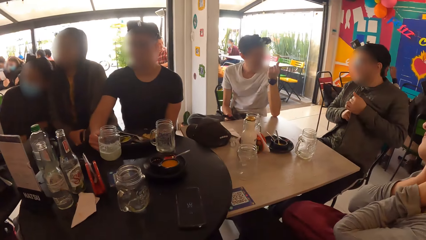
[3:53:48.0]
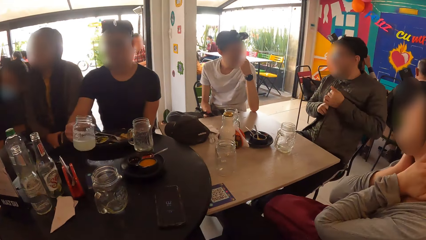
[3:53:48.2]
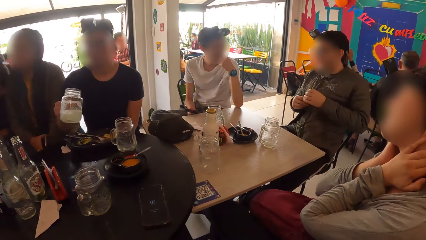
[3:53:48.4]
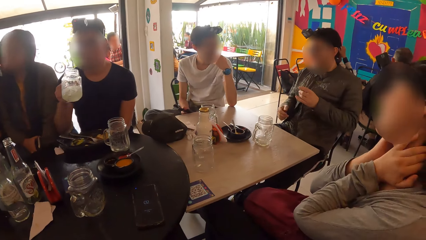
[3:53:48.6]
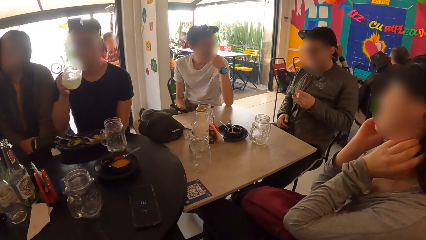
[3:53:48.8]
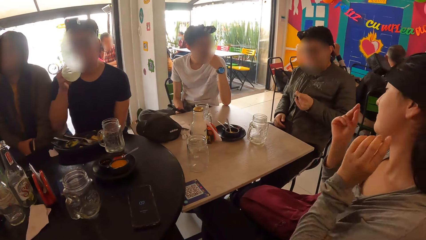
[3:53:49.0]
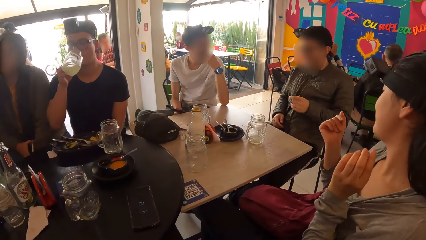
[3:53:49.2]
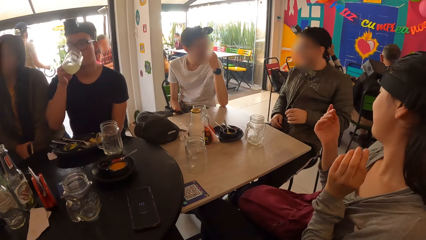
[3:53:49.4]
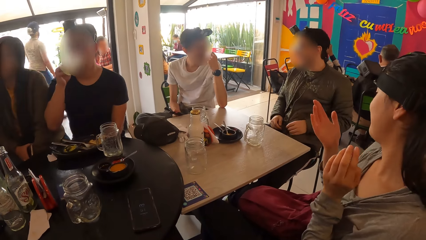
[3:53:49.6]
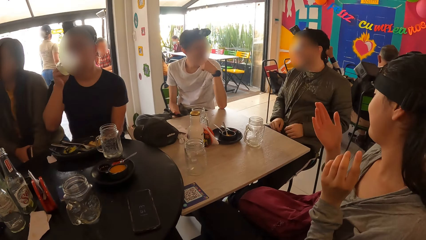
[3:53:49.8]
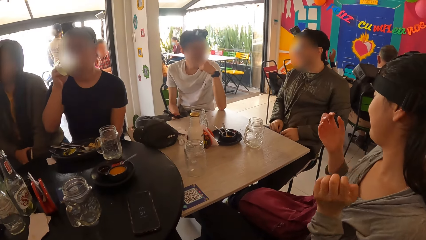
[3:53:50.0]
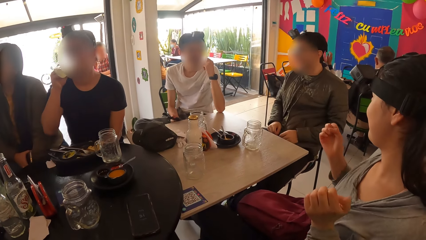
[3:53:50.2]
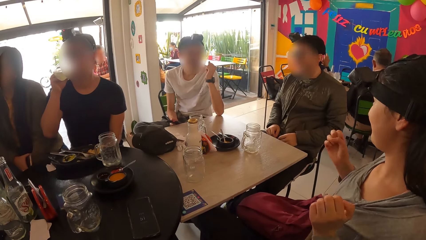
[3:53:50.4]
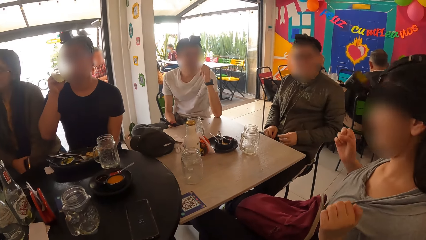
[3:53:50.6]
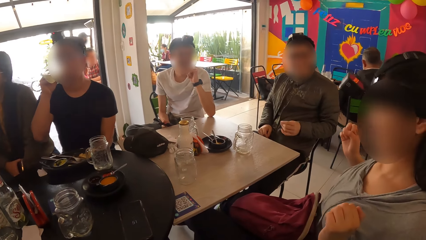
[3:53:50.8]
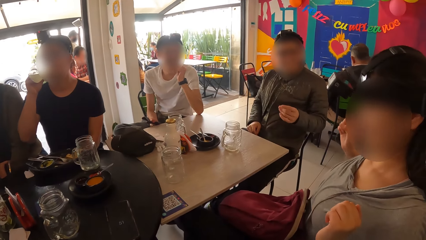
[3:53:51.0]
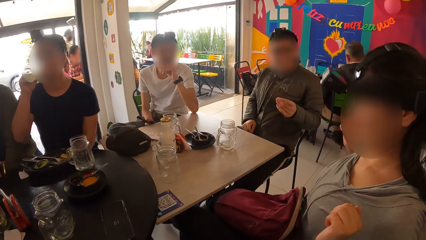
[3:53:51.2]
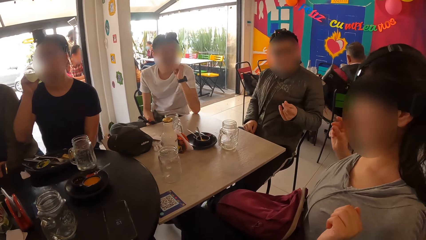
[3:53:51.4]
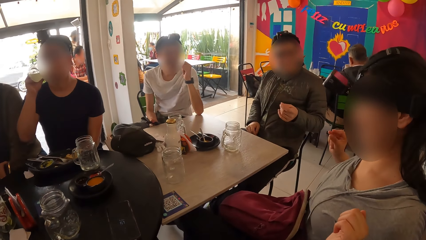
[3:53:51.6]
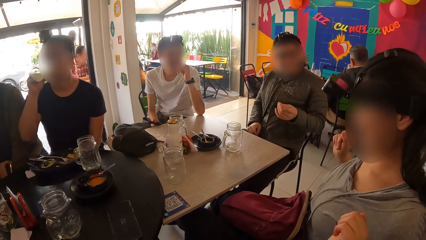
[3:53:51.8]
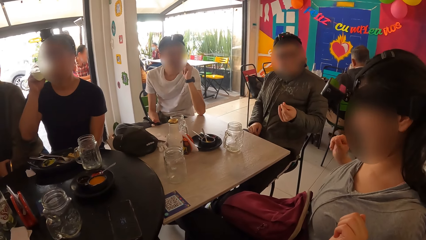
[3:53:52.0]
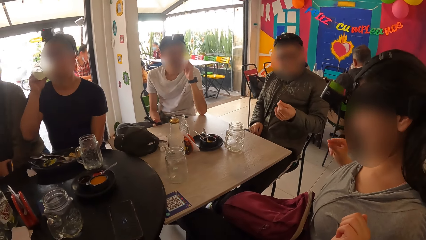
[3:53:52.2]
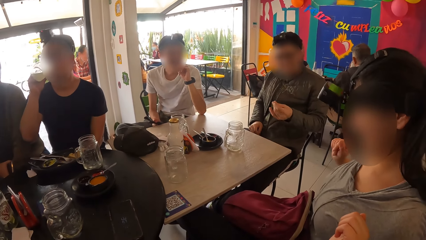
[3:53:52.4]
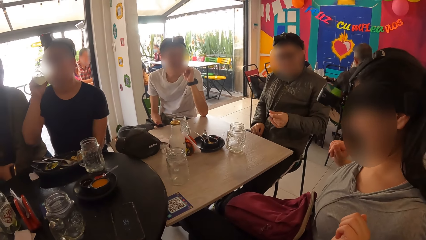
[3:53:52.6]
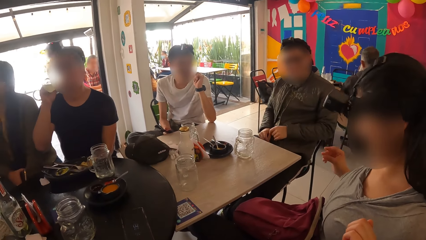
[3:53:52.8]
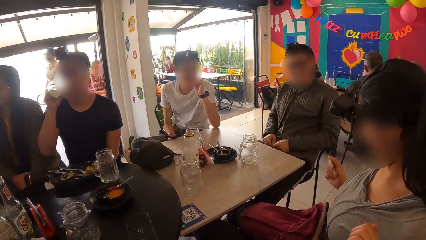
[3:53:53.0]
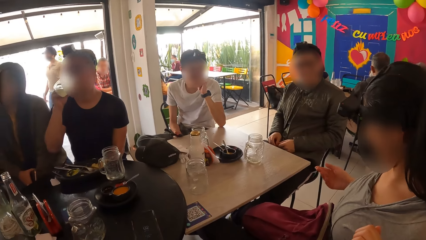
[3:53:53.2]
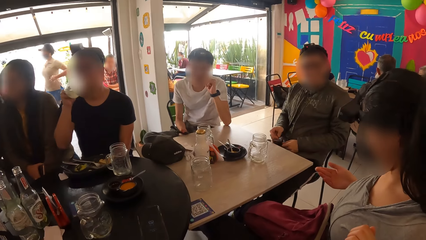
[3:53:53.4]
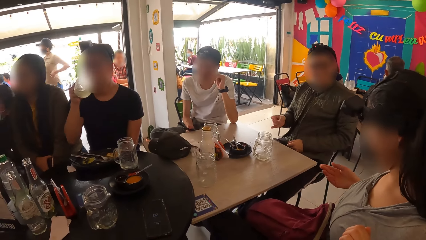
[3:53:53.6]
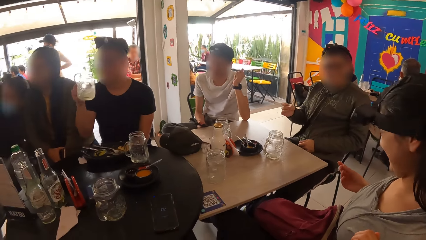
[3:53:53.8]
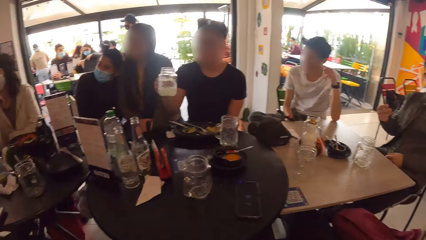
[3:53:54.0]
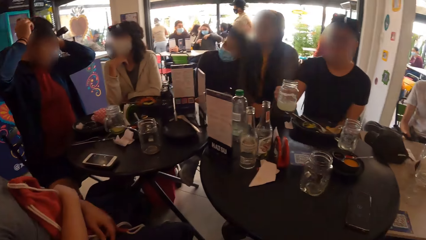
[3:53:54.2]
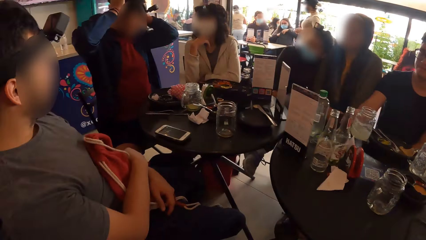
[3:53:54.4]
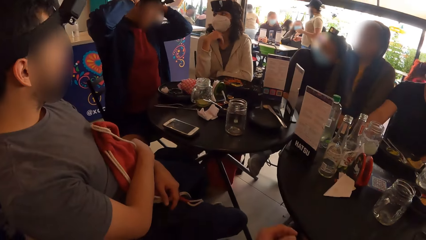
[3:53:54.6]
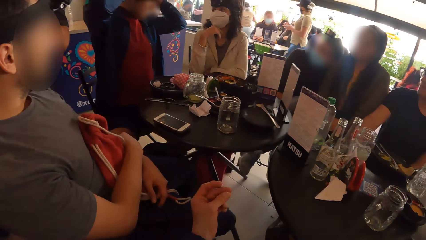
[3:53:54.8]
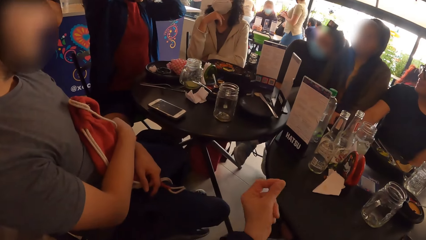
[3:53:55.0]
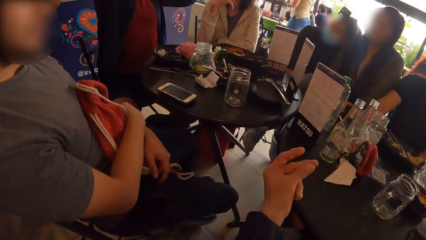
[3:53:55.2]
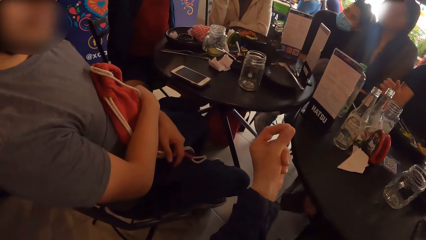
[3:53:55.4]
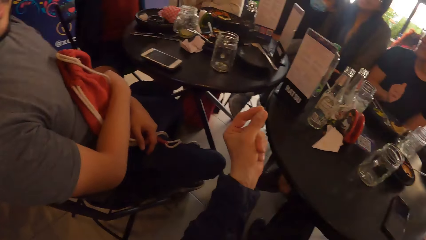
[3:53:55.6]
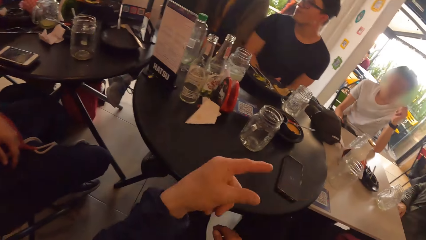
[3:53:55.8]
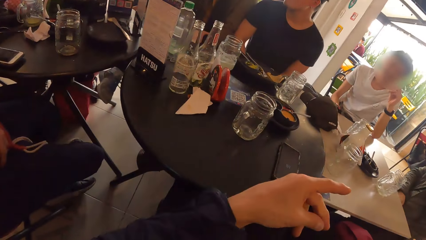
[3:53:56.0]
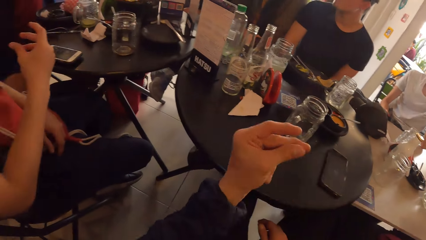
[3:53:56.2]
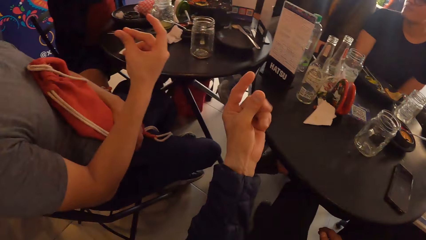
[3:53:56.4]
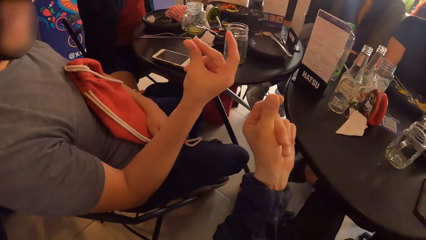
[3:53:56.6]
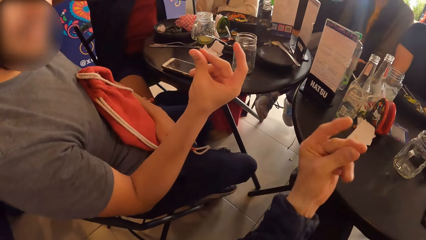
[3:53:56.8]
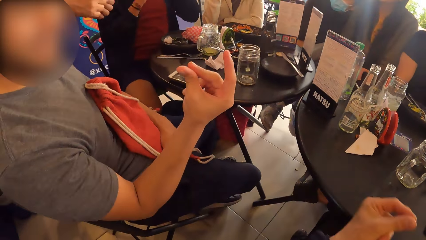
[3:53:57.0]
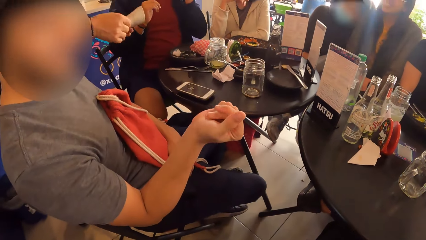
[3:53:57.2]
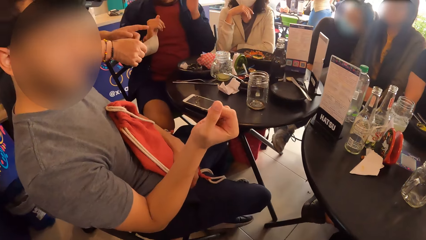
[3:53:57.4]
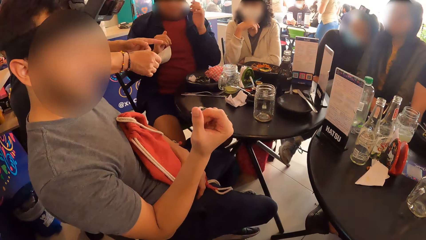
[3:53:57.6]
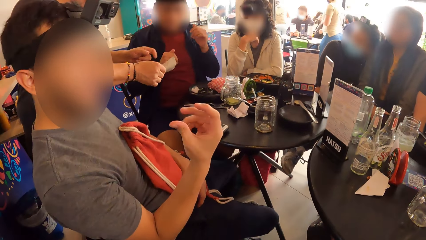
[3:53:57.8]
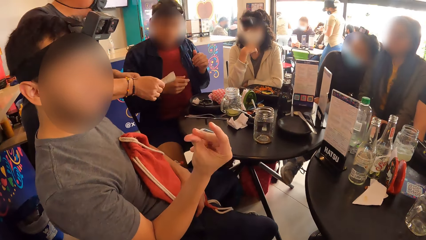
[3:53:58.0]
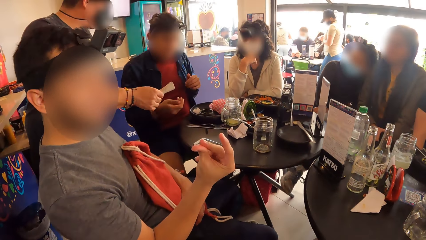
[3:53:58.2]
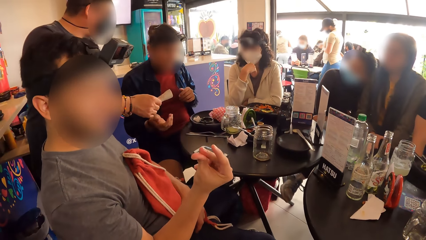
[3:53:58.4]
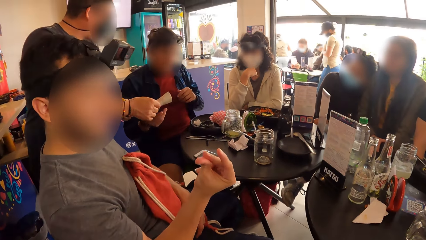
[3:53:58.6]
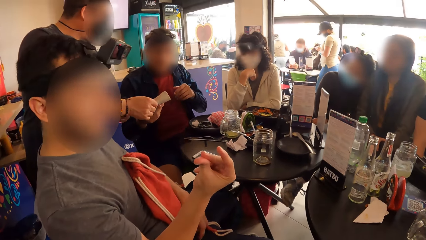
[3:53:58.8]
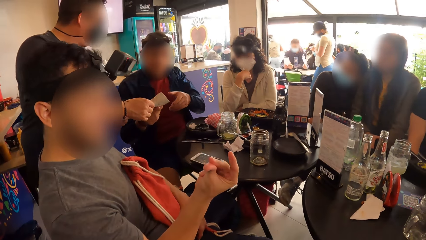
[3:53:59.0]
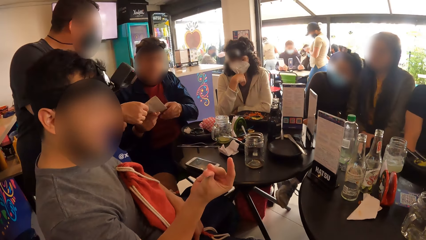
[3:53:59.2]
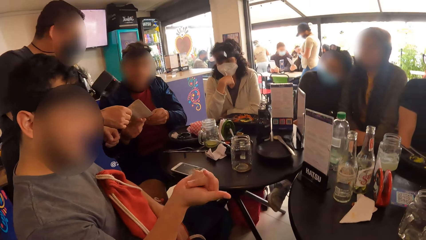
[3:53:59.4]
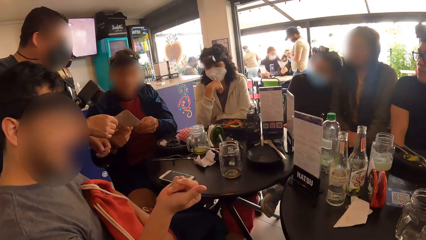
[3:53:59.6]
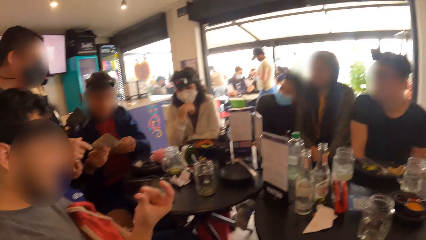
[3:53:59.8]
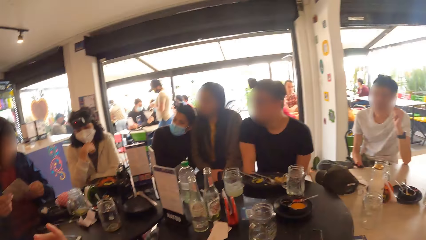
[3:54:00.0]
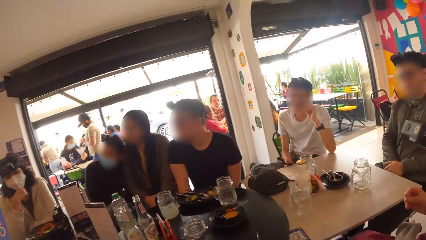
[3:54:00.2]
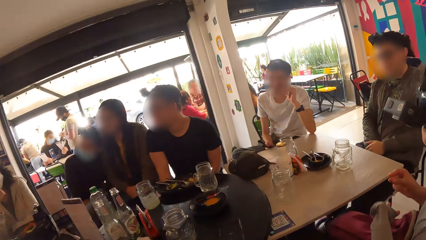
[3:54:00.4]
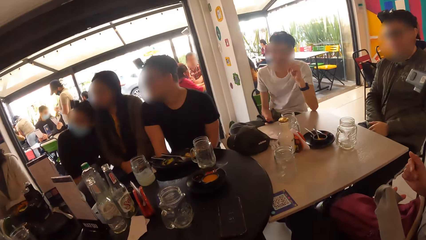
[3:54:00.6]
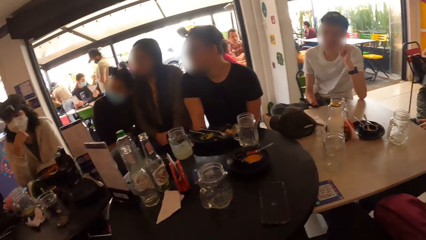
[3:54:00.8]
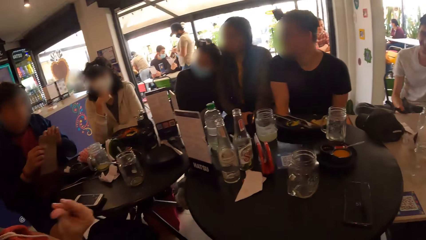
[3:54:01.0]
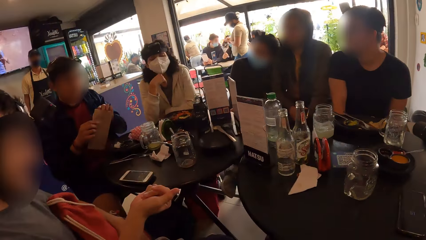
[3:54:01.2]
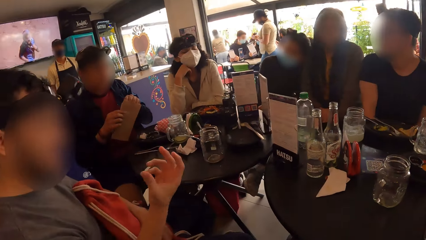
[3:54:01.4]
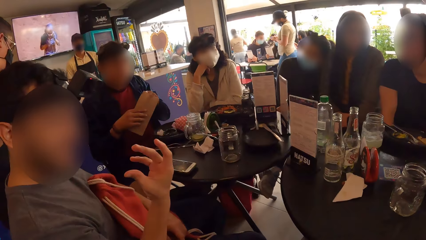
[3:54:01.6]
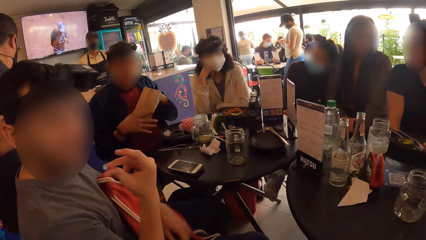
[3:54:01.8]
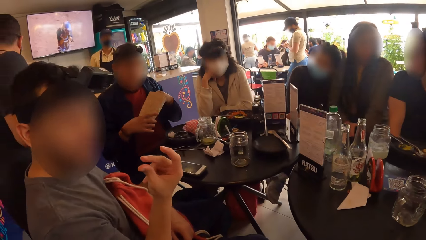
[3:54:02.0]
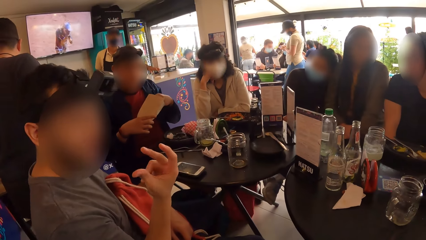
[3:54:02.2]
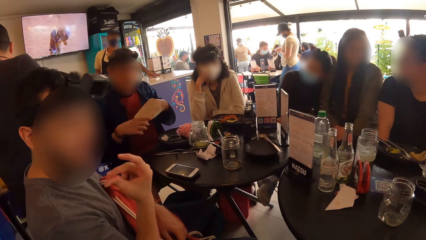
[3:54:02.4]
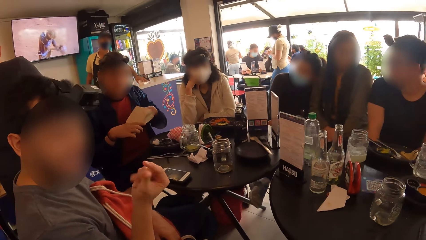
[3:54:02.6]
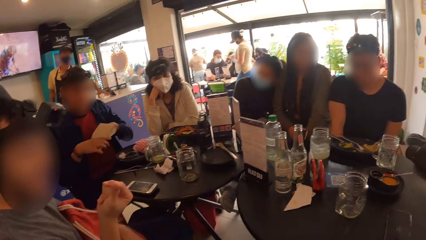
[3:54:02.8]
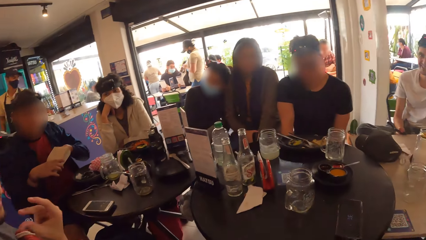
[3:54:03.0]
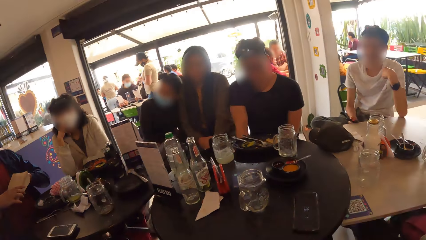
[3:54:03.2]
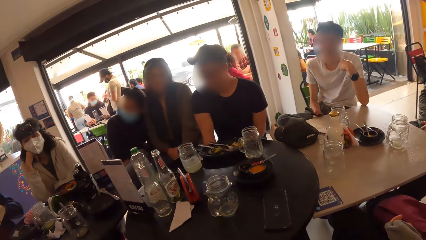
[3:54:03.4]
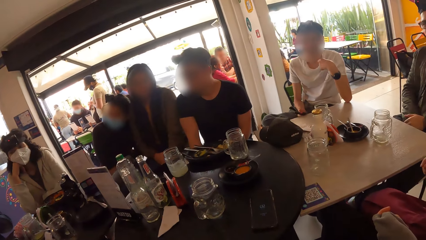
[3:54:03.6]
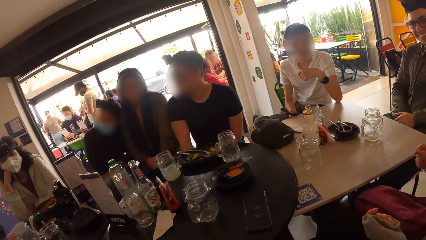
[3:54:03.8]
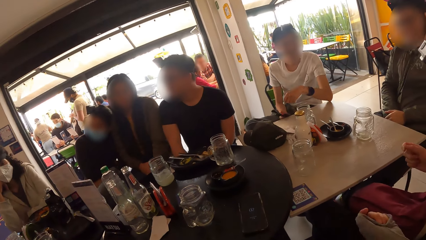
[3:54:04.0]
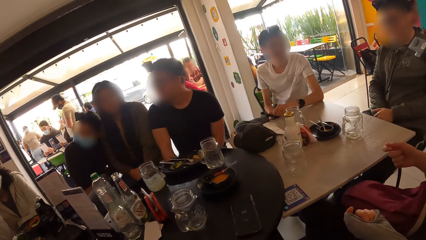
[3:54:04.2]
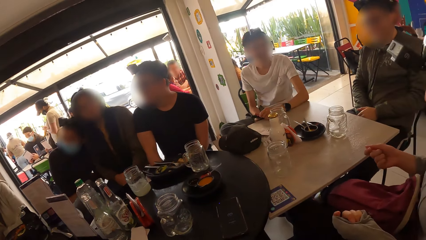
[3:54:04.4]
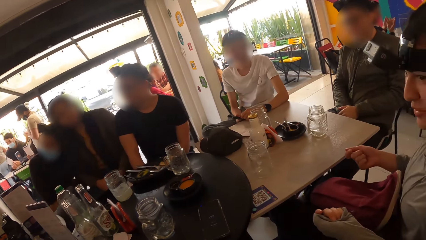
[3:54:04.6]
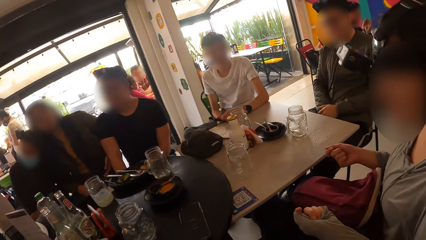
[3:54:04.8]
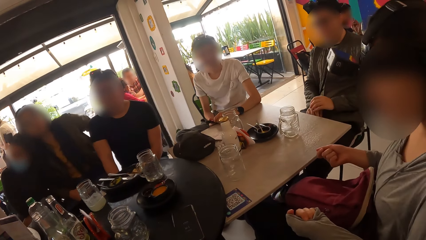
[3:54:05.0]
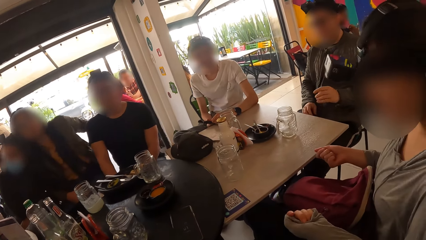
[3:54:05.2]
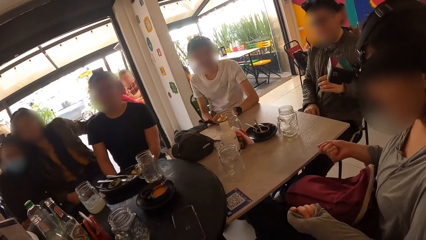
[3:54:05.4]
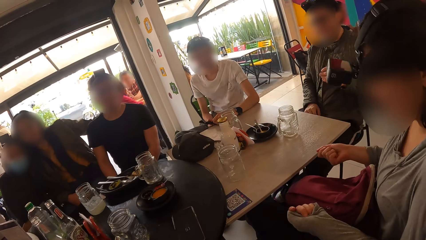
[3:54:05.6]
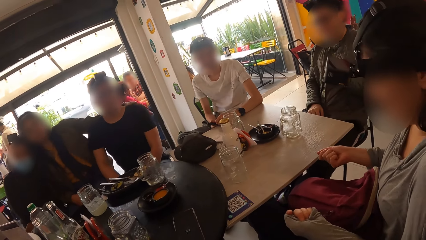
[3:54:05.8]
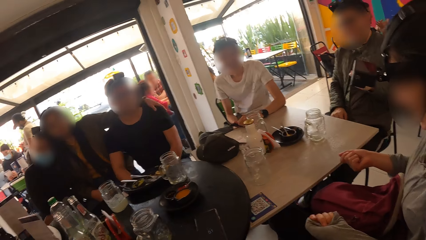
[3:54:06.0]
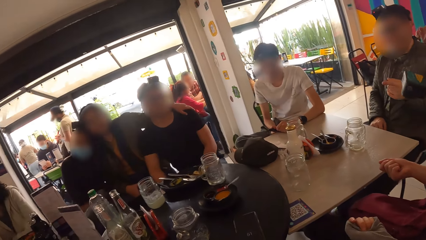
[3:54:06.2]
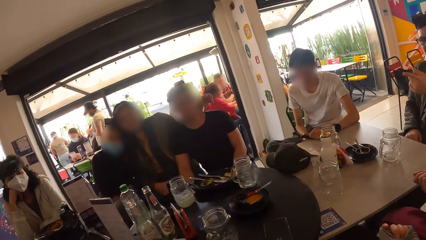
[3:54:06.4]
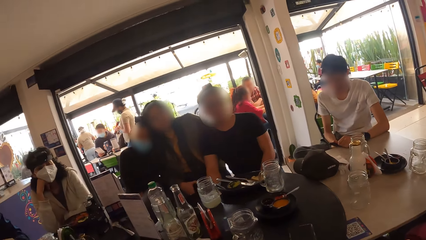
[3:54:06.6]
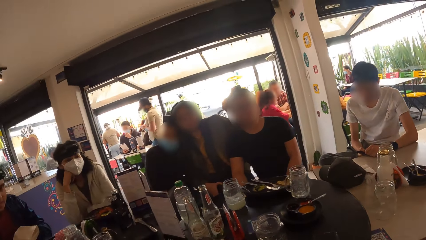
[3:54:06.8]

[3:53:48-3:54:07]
The man picks the glass of juice with his right hand from the table. The man drinks juice from the glass of juice in his right hand. The man drops the glass of juice on the table with his right hand. The camera wearer snaps his left fingers. He plays with his right hand. Another man snaps his right fingers. The camera wearer looks around.
